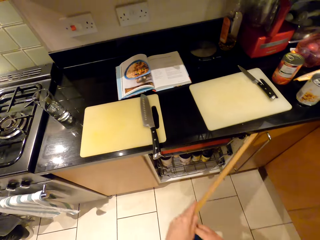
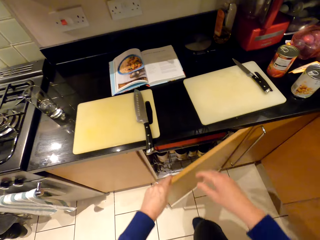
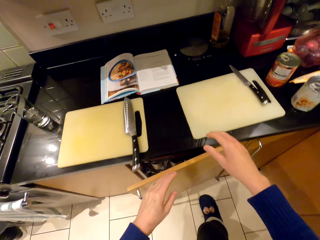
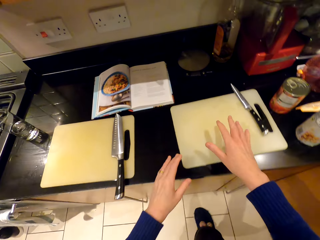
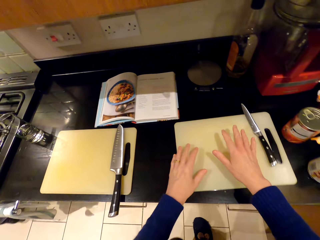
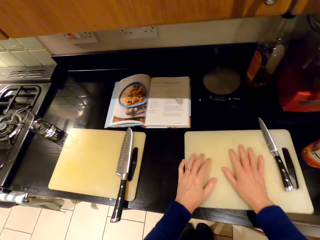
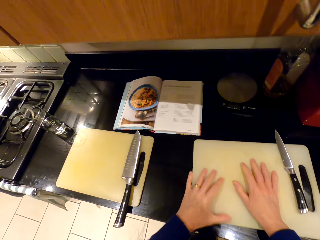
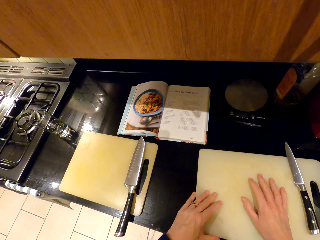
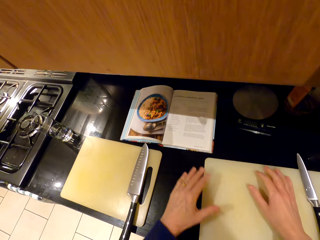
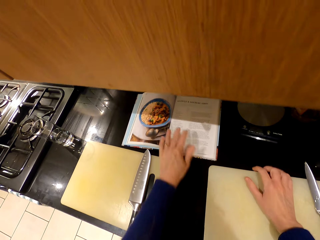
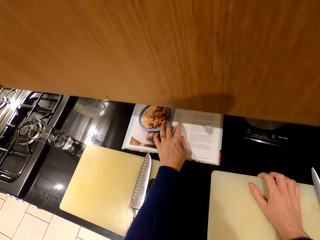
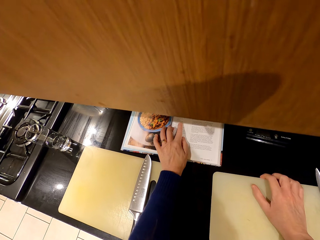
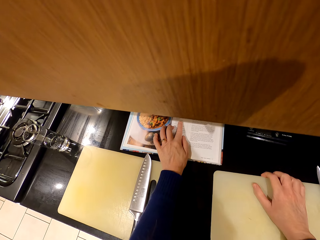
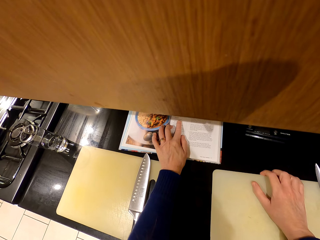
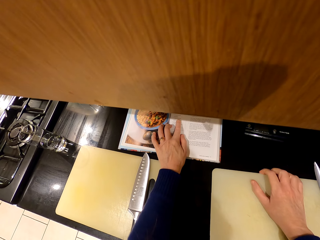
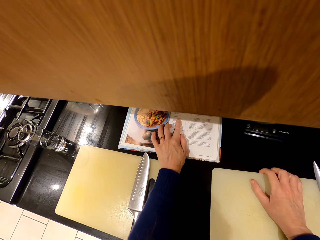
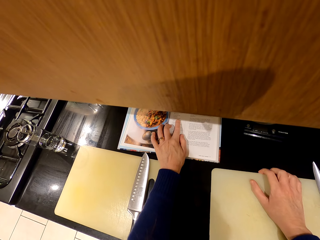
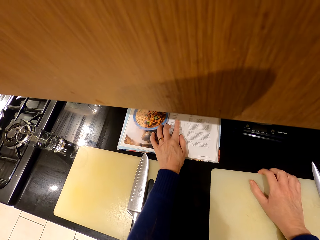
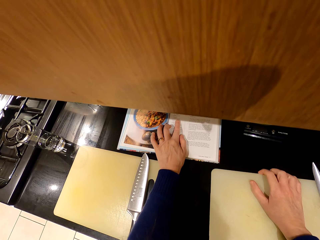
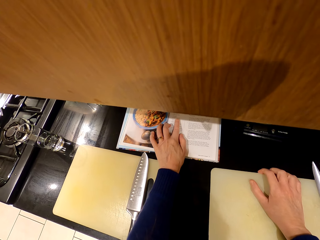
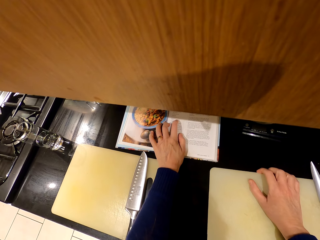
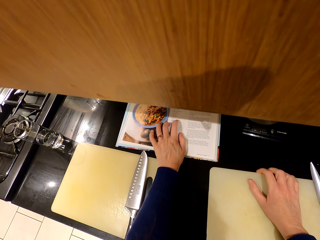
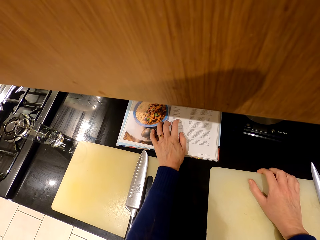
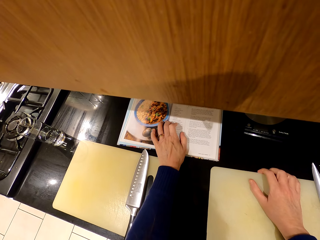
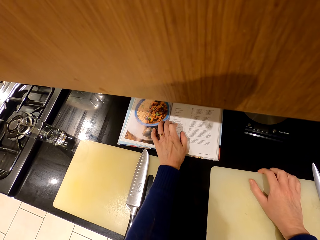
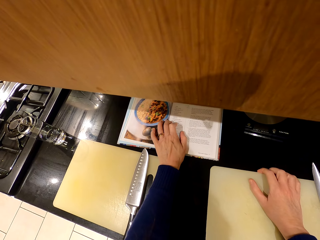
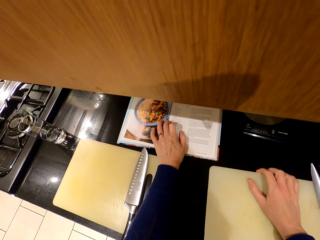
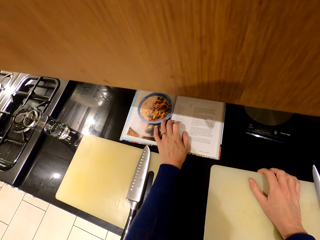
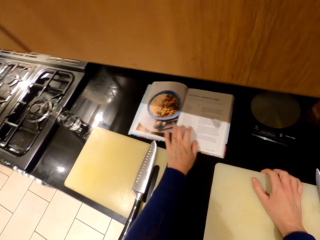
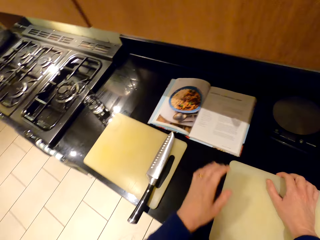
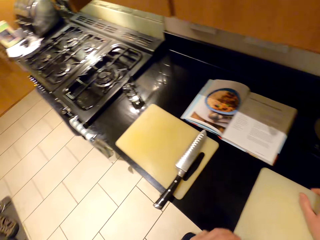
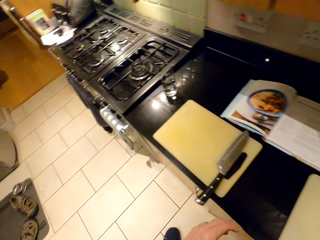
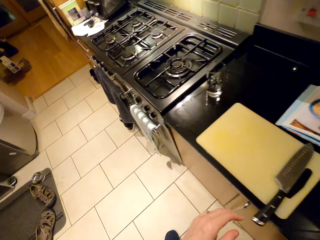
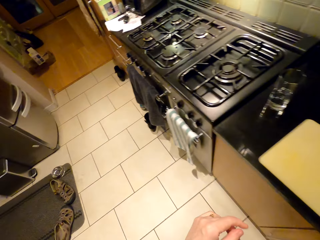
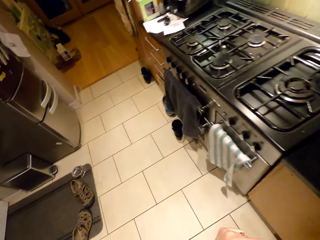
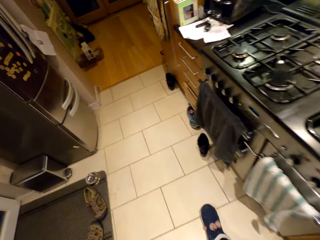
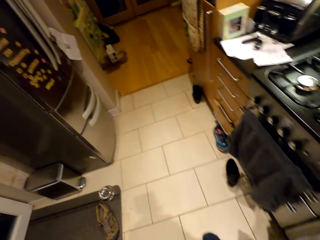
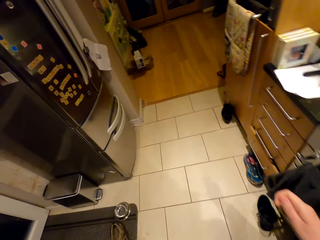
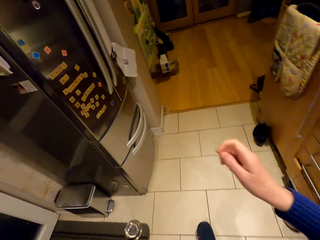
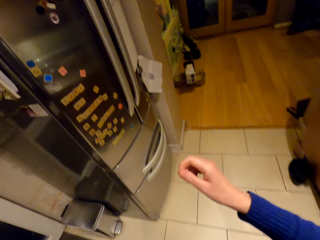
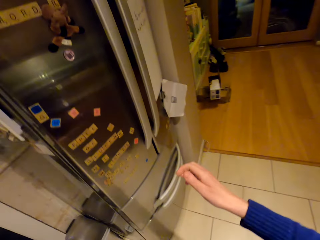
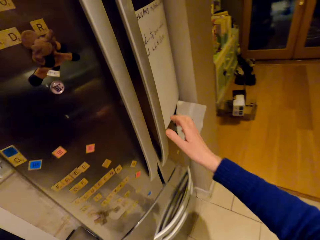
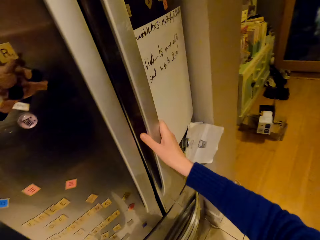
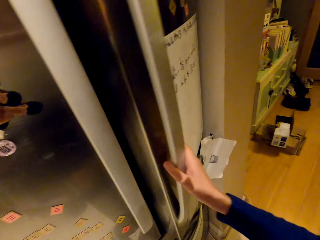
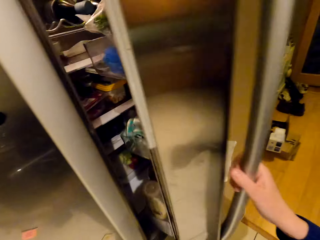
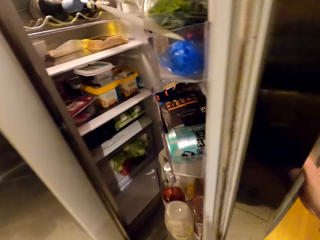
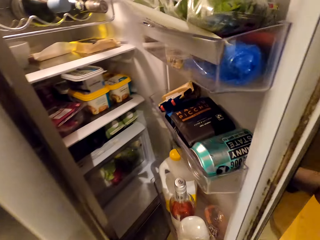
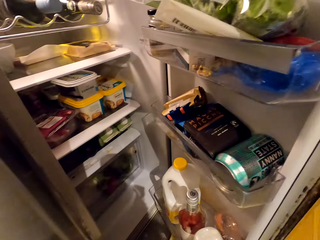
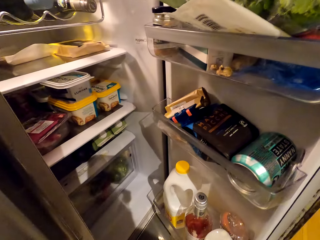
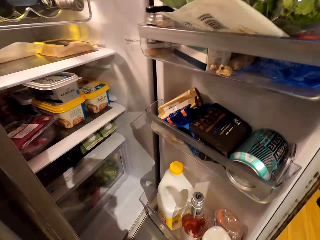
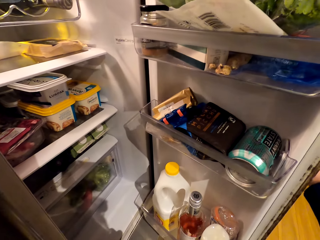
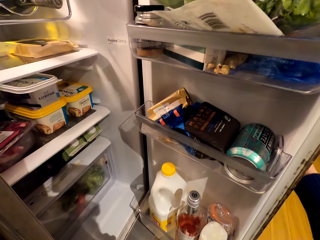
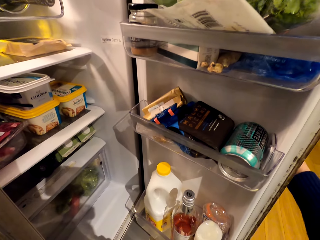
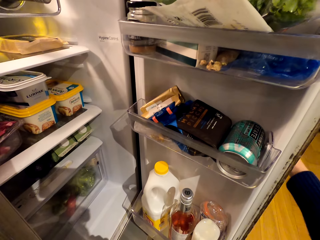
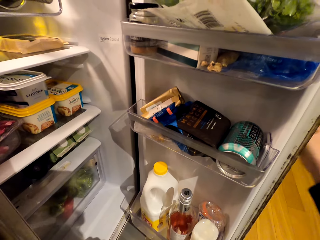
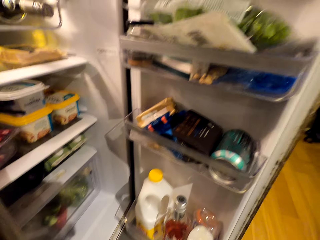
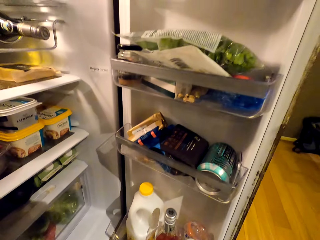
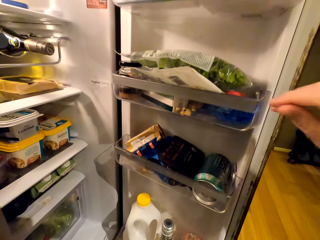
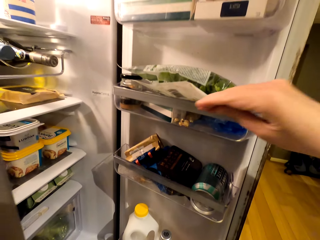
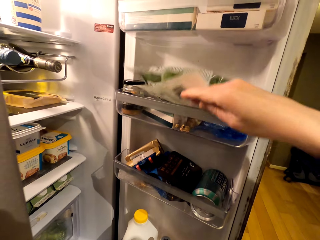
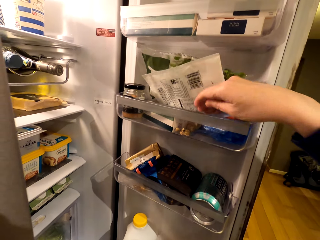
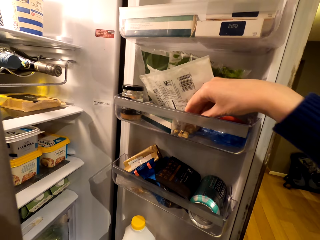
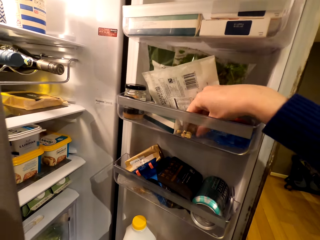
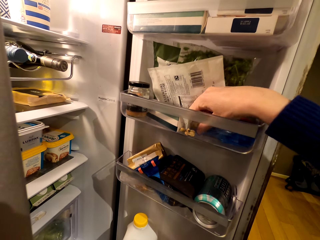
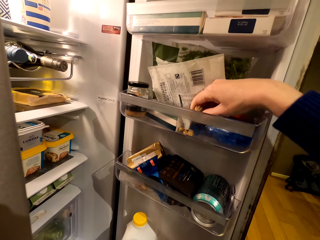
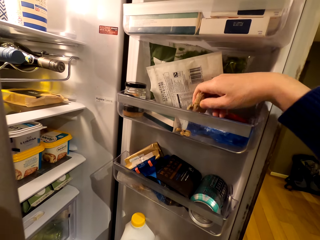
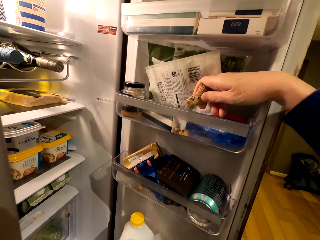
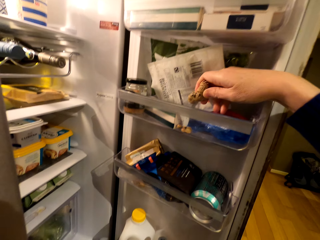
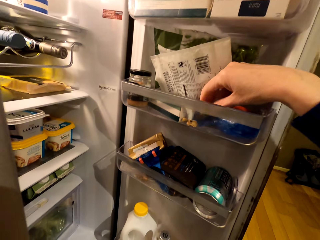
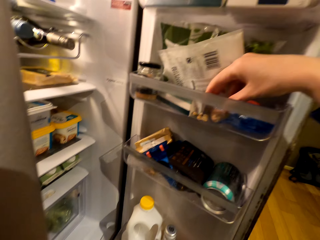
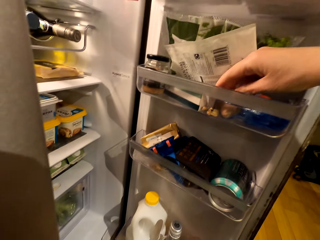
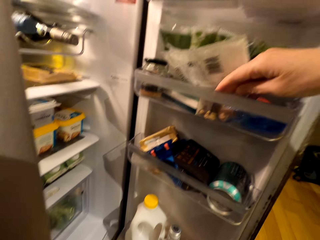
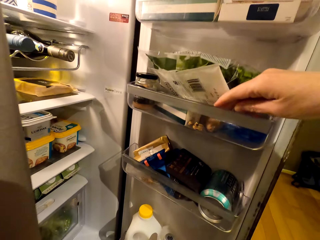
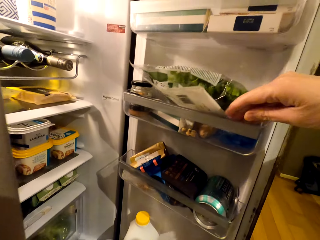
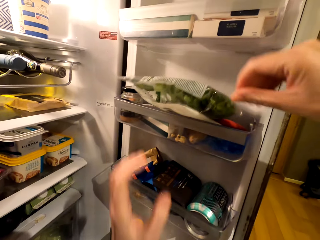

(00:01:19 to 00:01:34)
The camera wearer closes the cabinet. They read a cook book. They point at the book. They walk around the room. They walk around the room again. They open the fridge. They pick up the coriander. They pick up ginger.

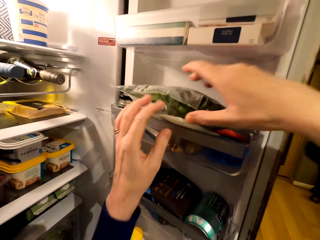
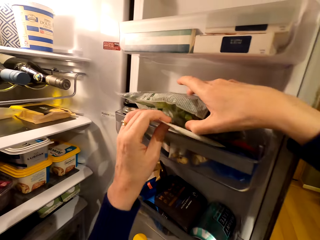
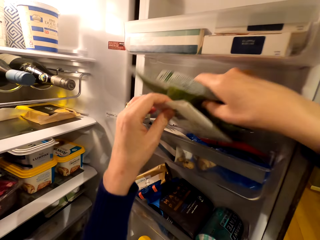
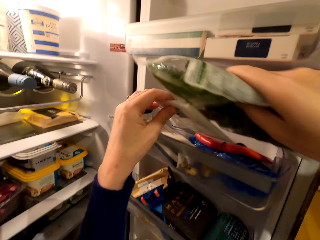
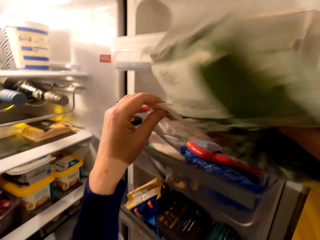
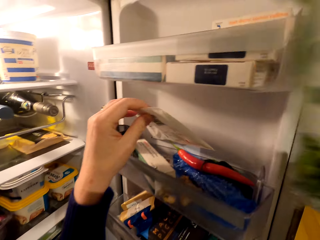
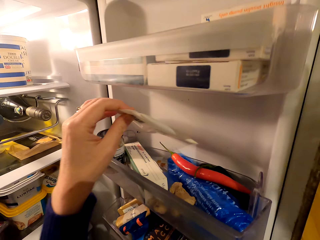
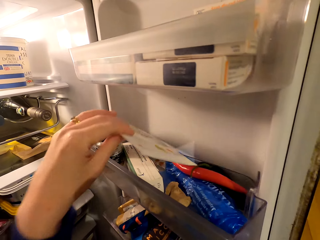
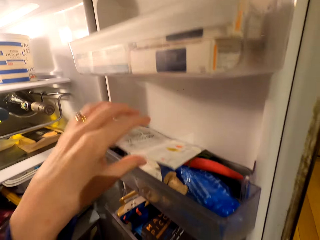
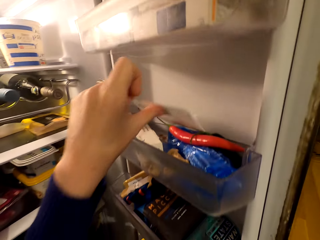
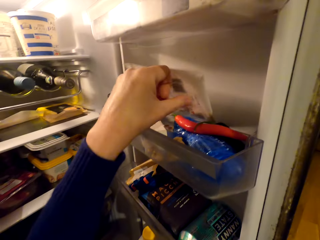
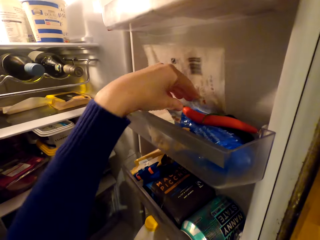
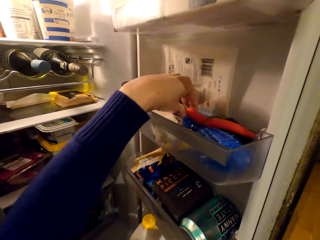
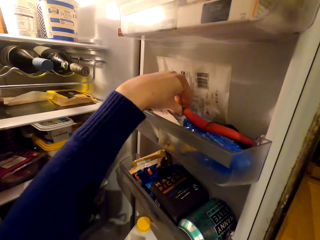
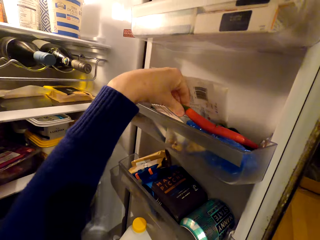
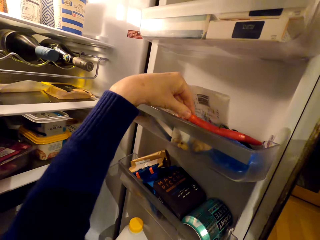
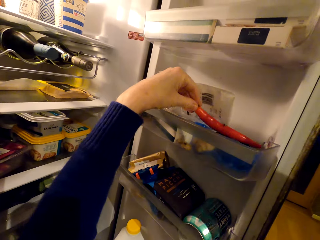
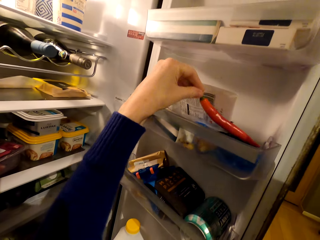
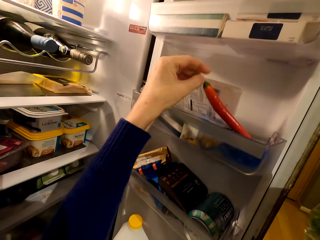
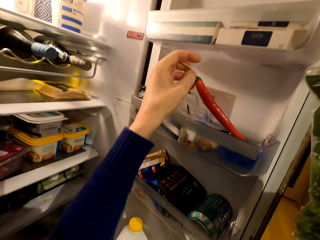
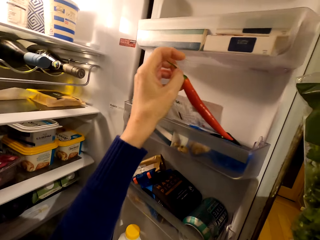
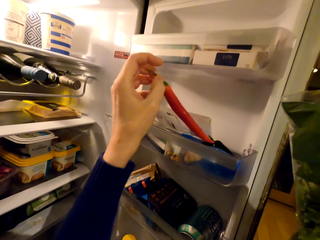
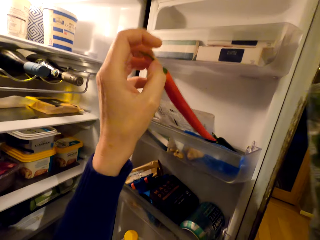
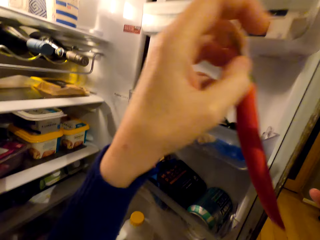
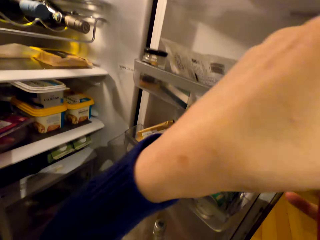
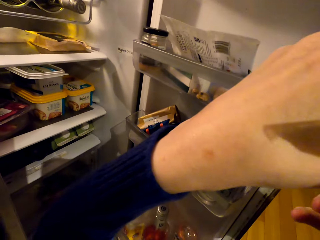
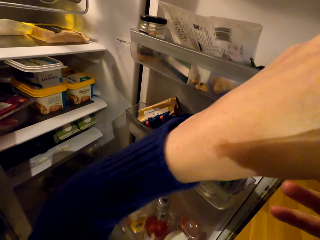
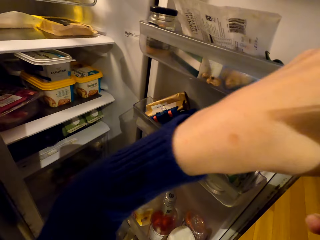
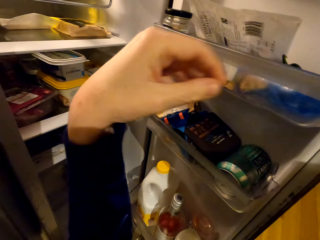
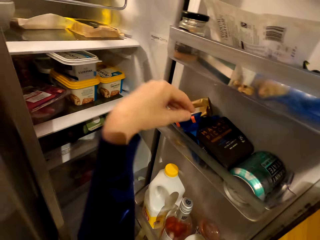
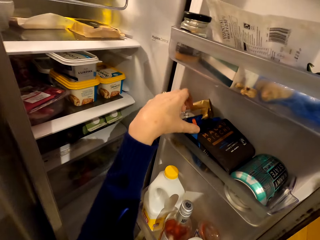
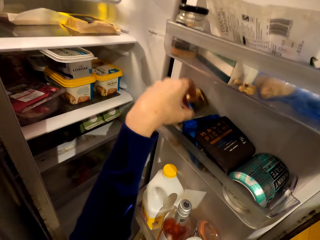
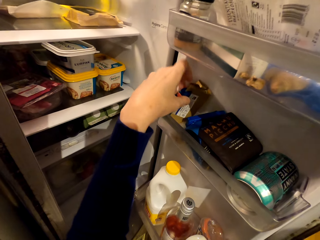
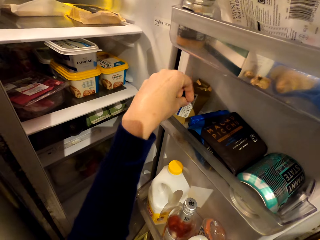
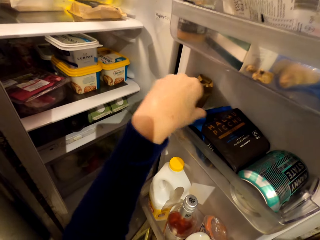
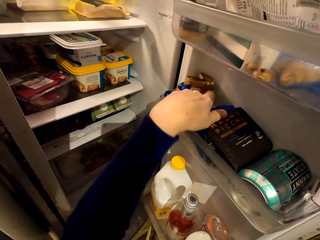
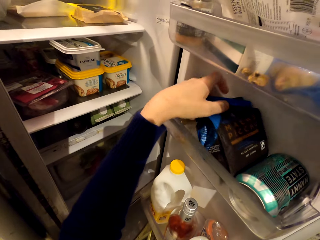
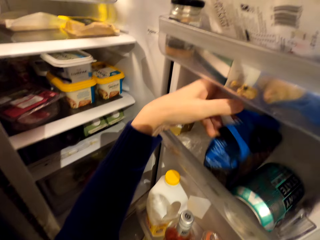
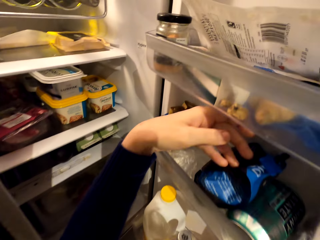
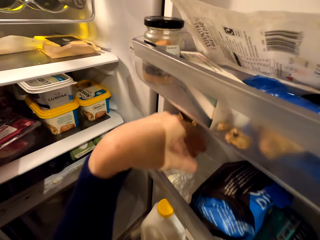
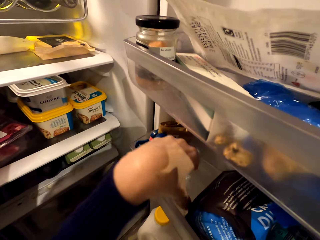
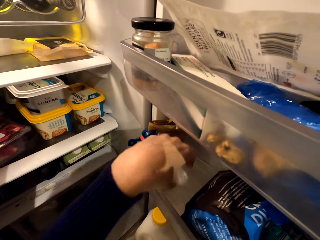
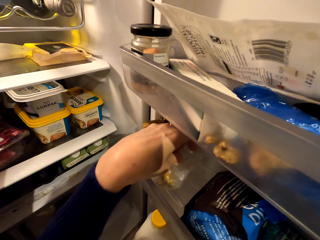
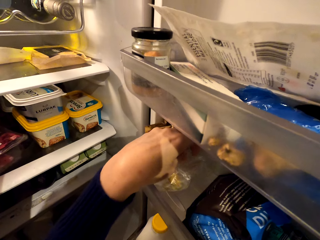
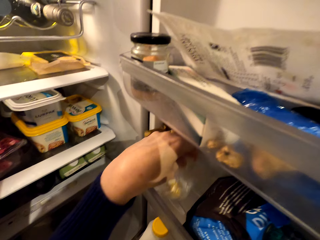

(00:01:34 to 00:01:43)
The camera wearer picks up a polythene paper. They pick up the chili pepper. They adjust the camera. They search in the fridge.
